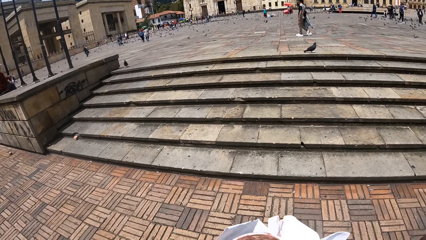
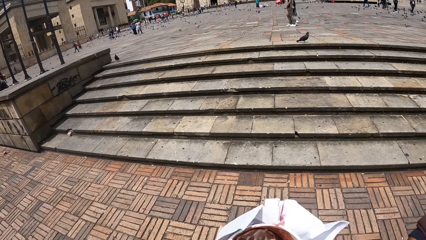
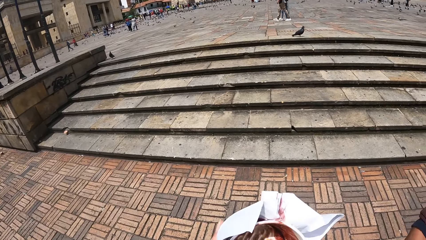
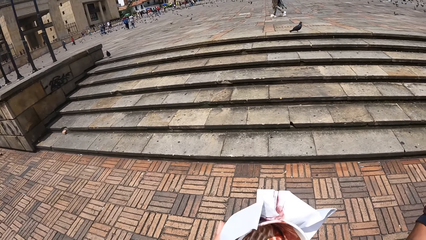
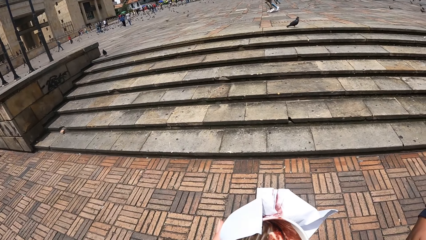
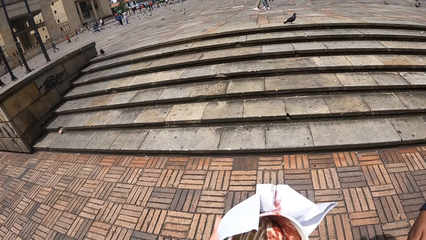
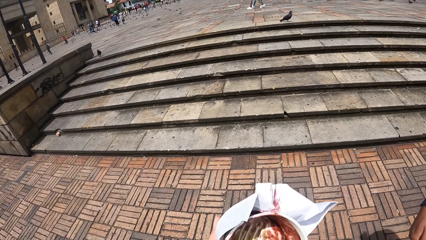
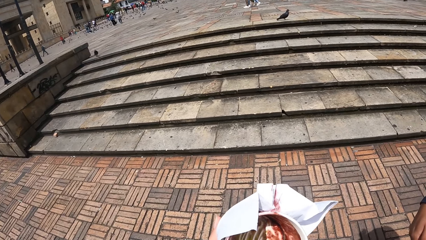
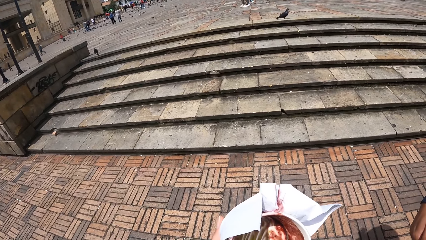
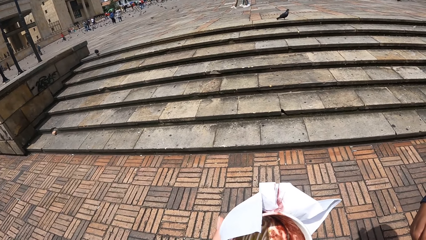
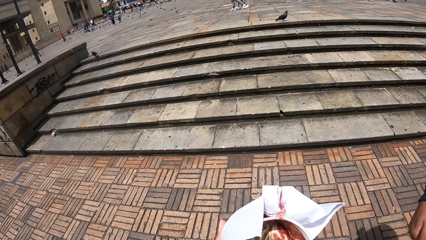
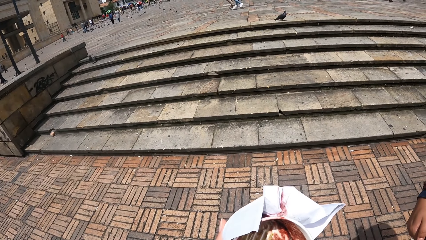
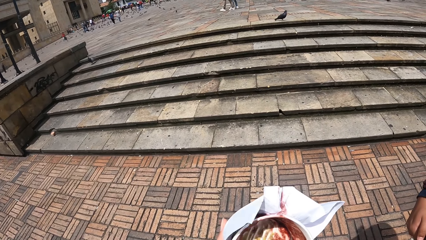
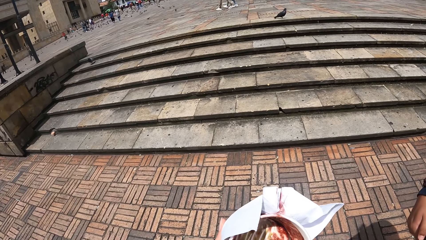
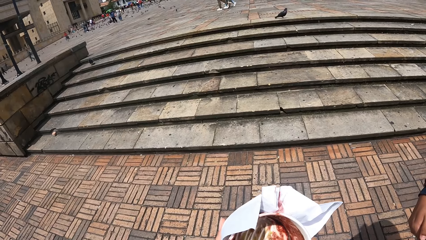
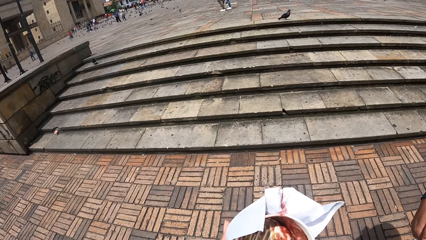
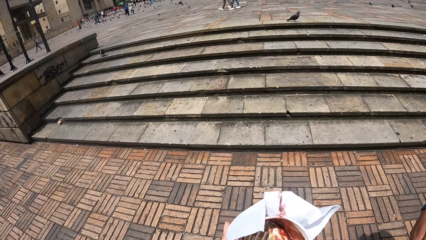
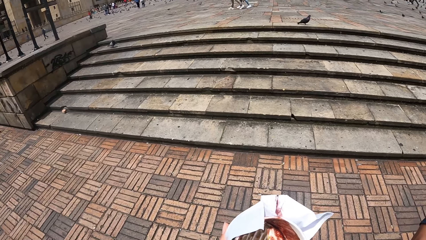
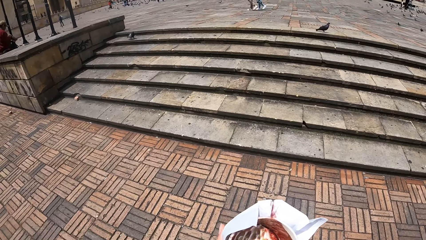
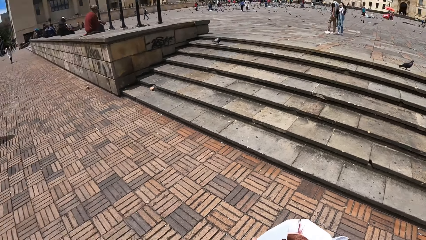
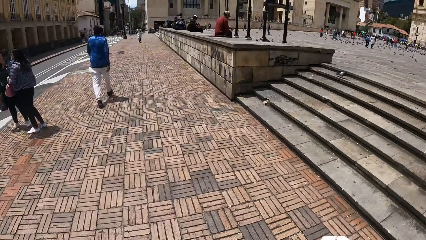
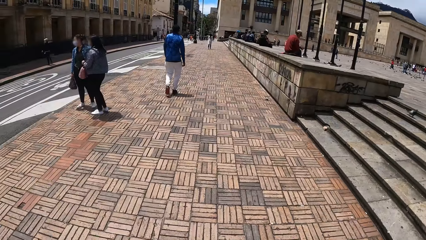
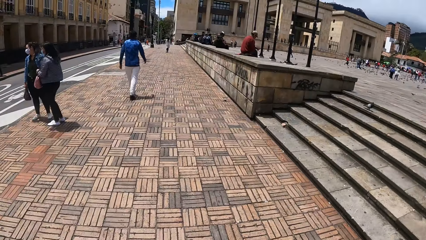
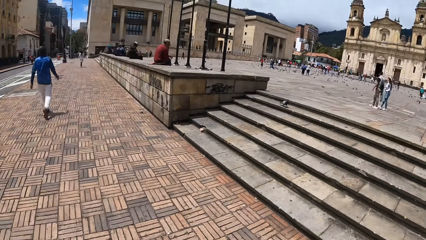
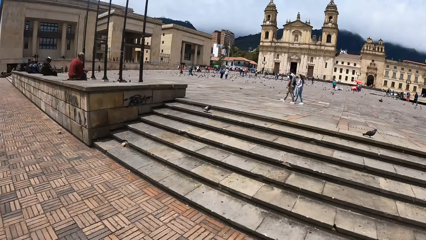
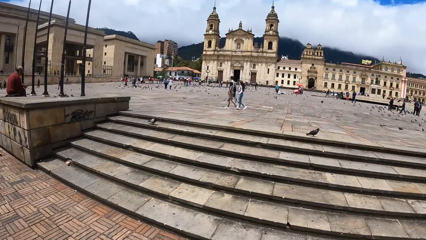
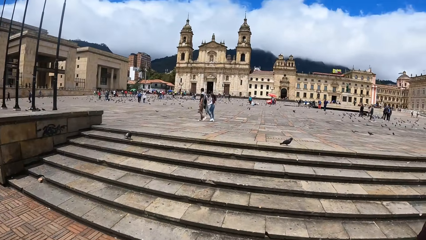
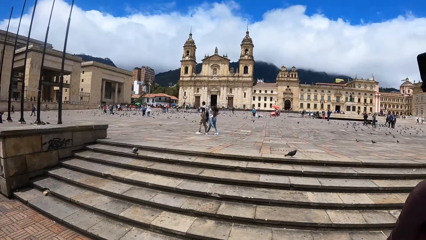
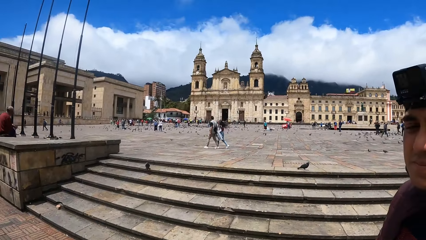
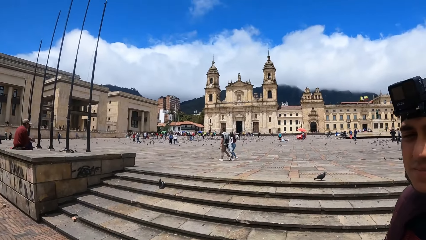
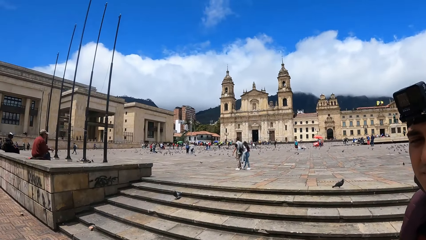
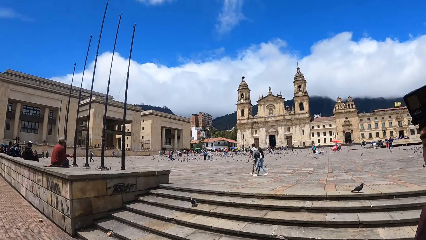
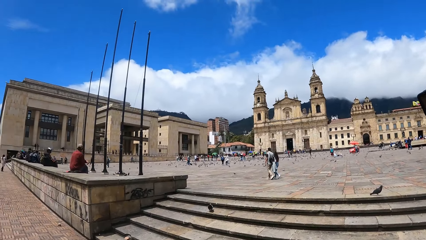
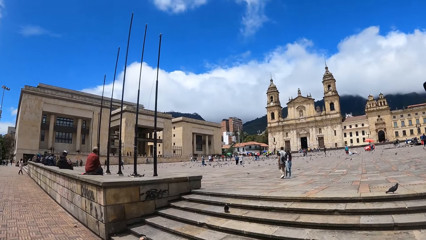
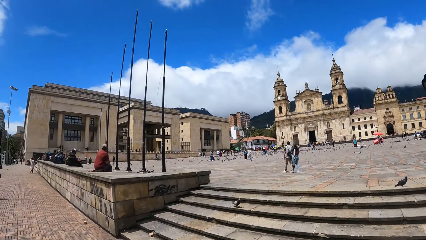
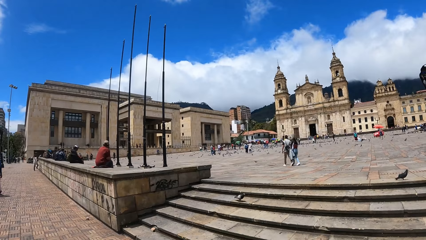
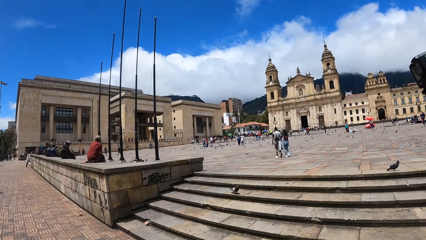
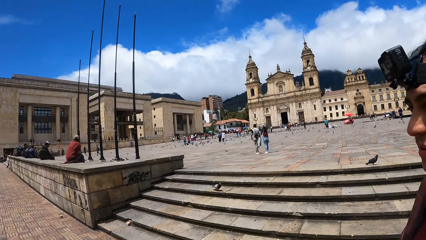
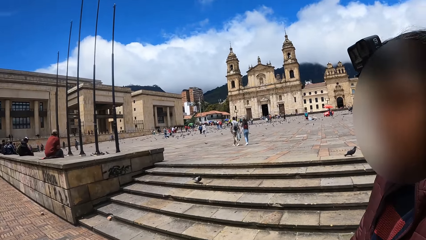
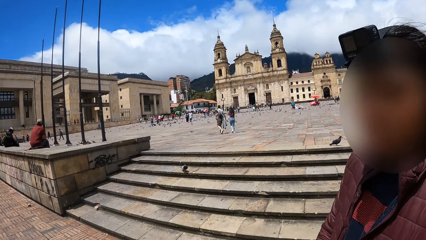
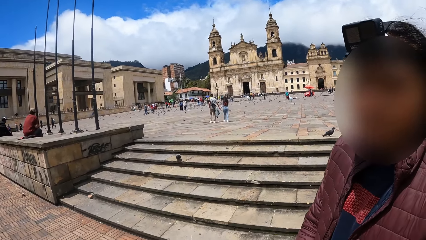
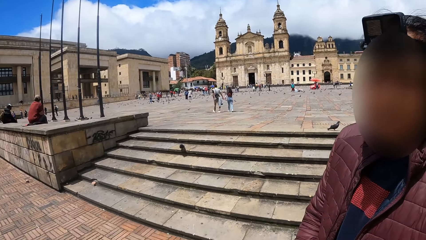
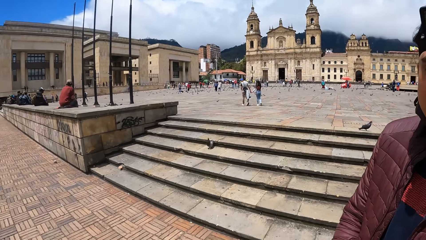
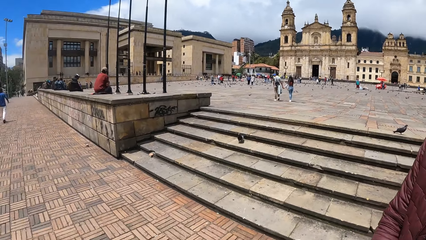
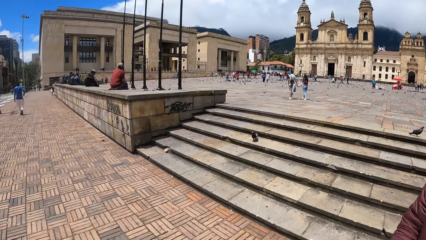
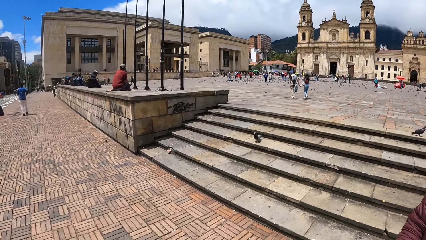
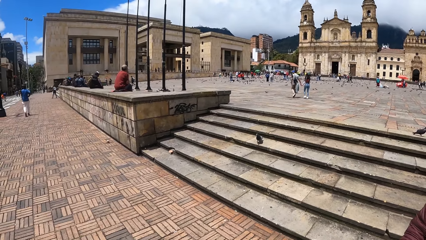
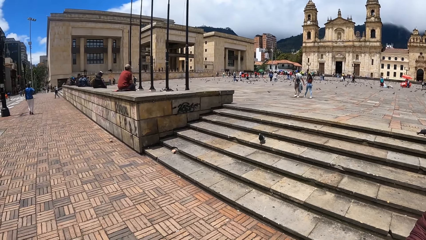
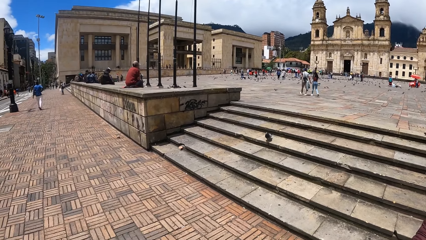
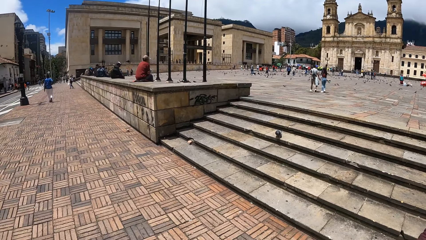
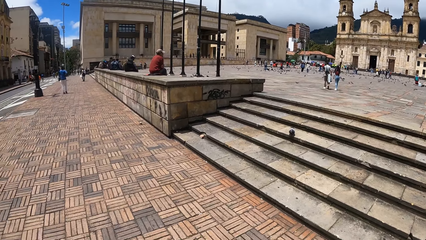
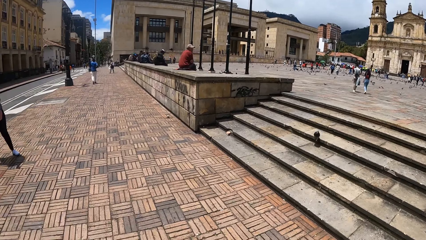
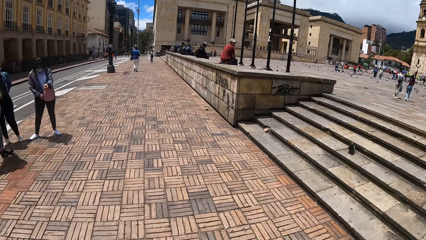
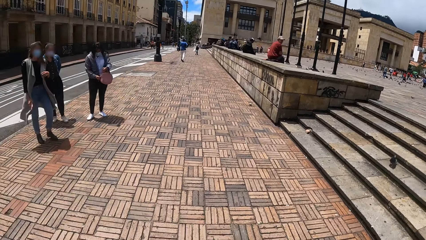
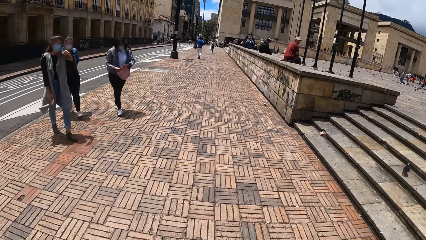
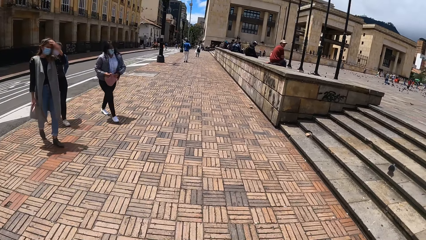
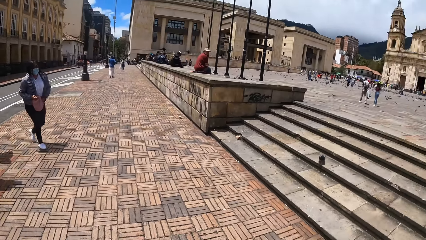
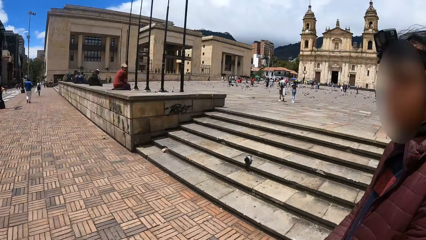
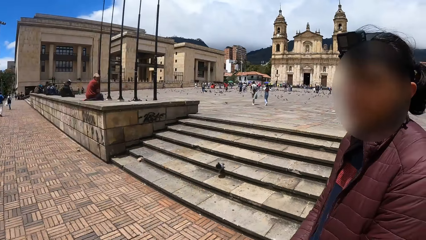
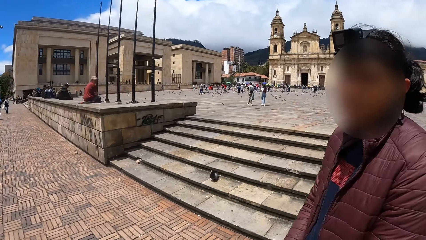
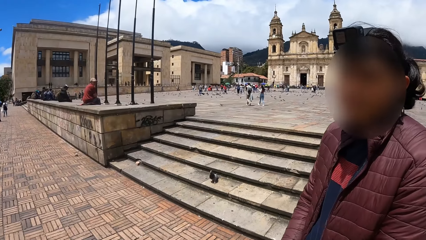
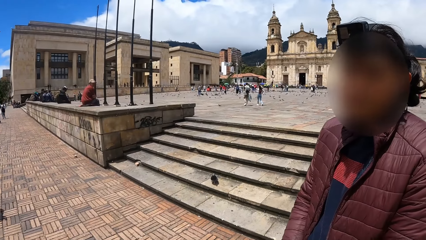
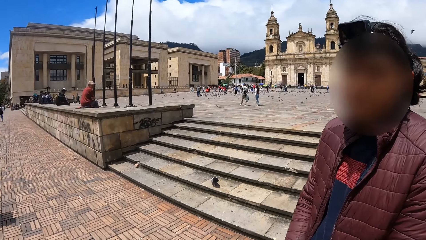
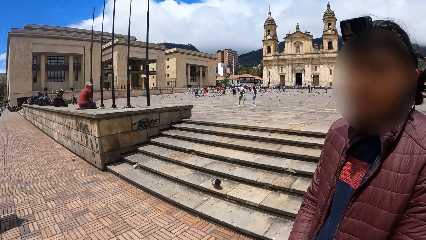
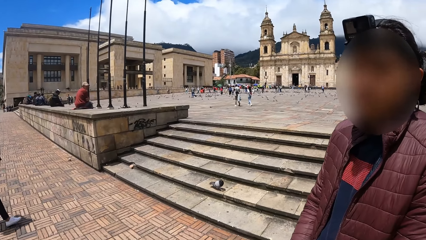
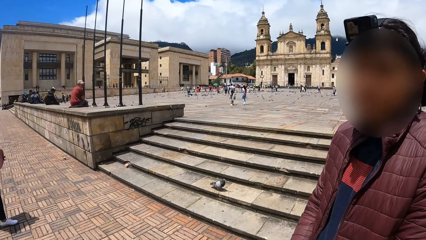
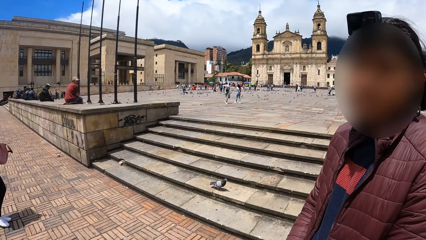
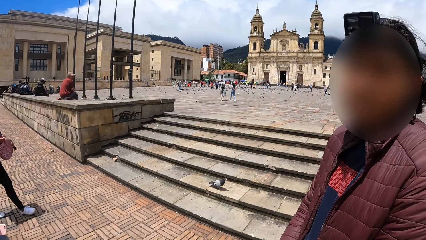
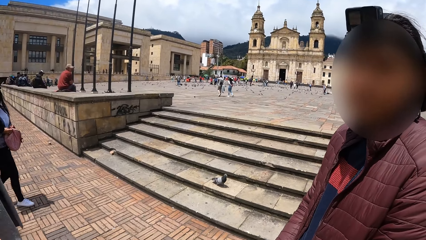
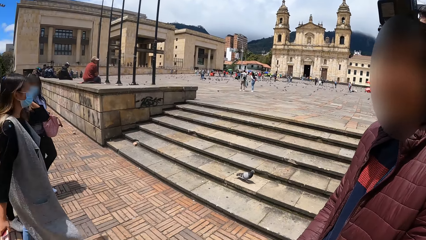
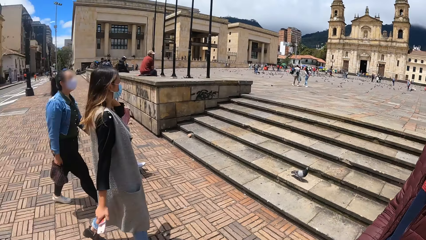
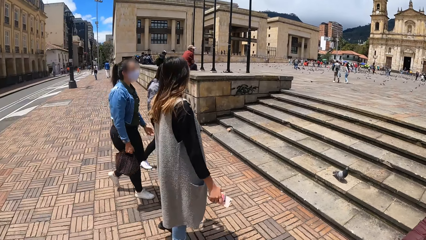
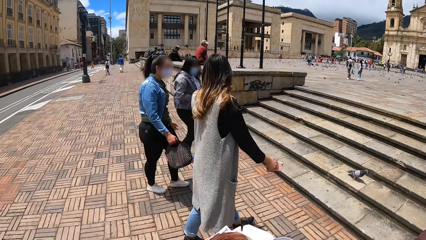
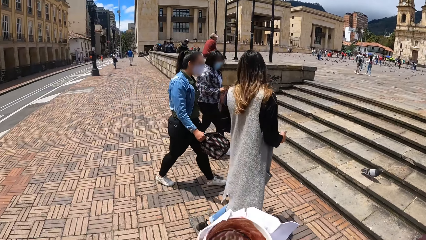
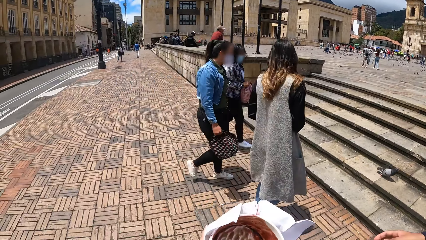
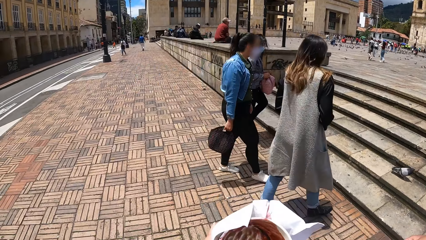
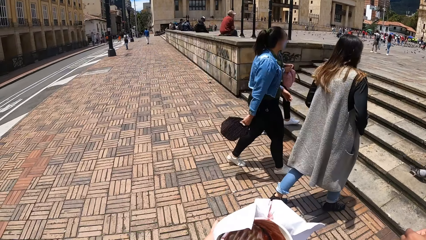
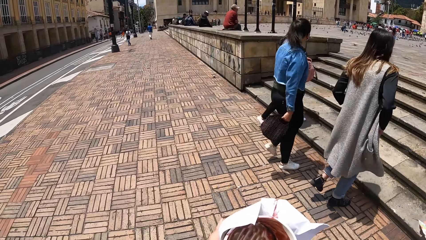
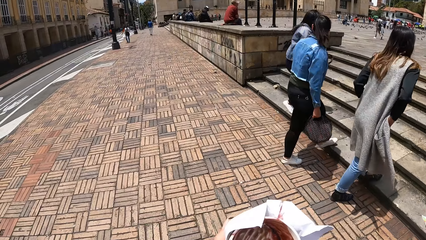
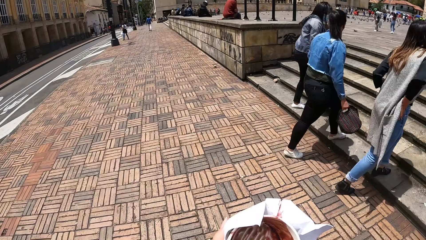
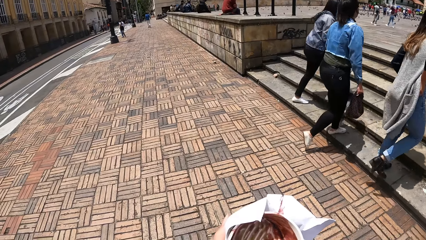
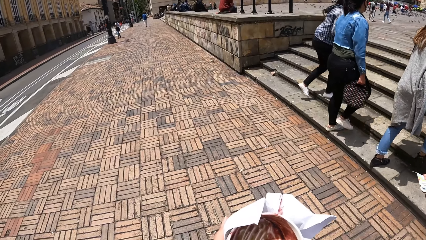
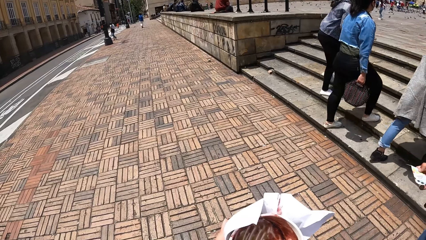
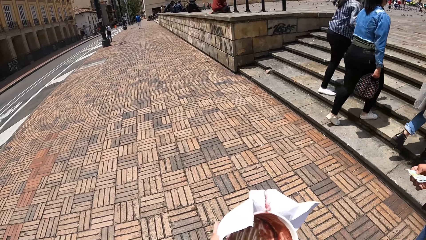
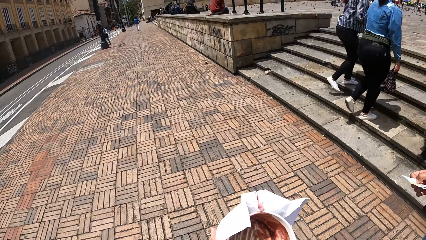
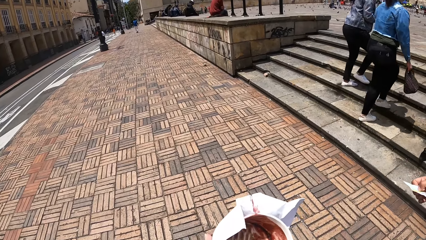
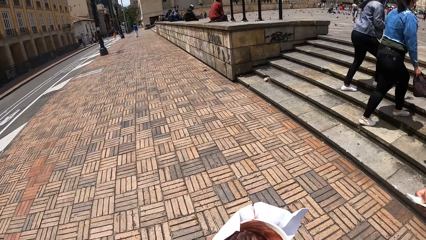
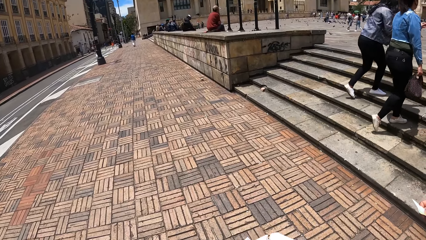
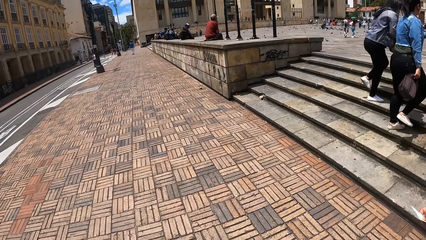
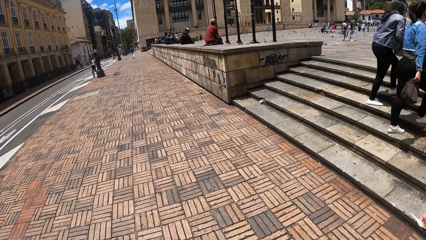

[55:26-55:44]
The camera wearer looks around. A person interacts with the camera wearer.
